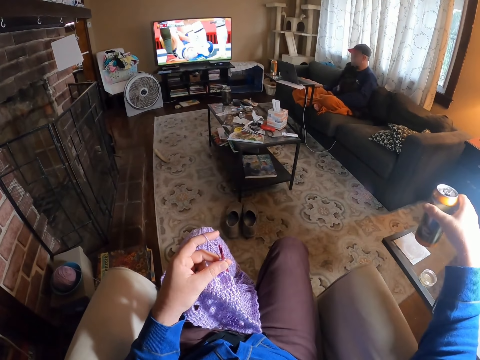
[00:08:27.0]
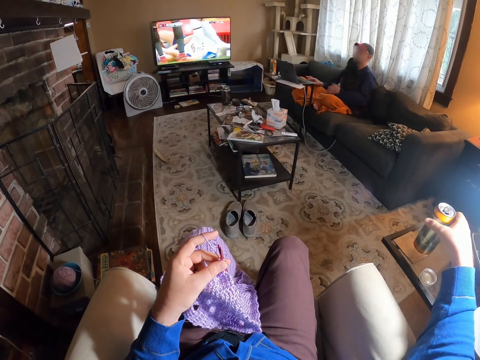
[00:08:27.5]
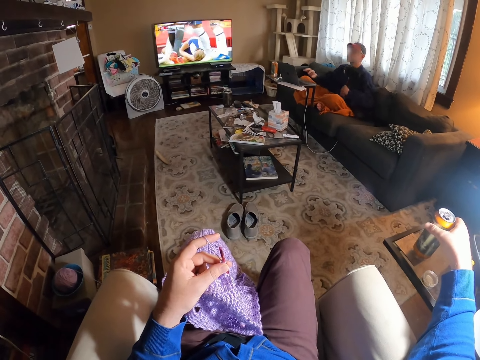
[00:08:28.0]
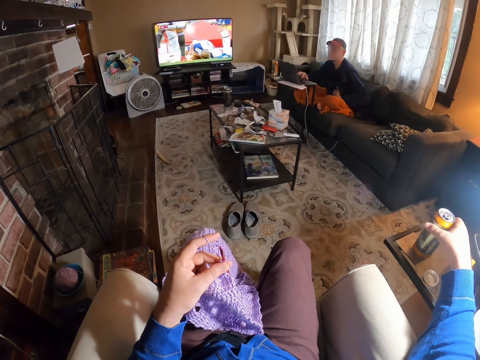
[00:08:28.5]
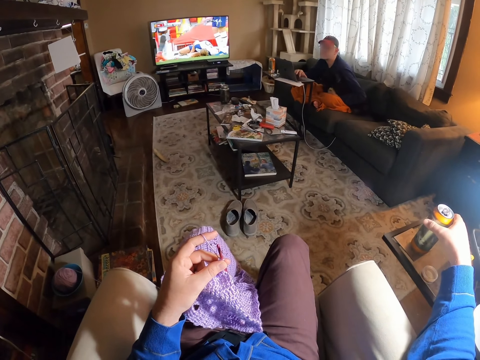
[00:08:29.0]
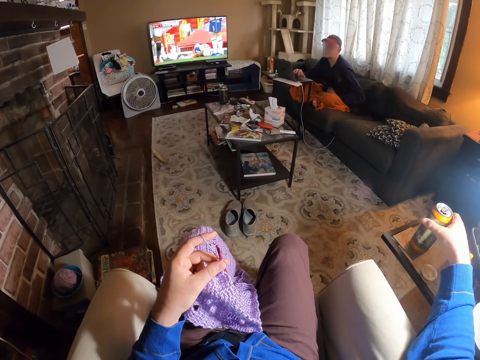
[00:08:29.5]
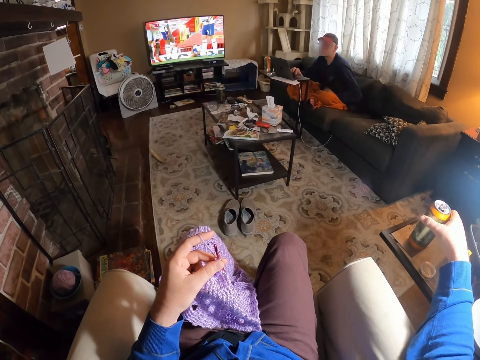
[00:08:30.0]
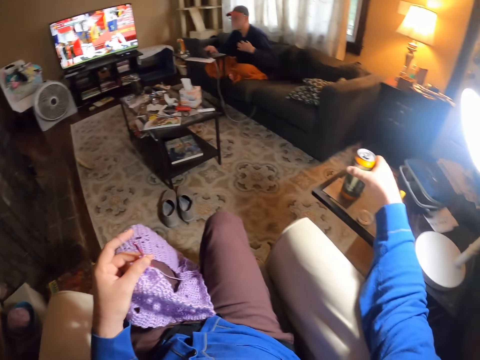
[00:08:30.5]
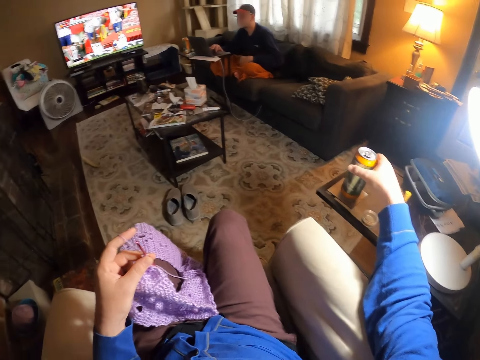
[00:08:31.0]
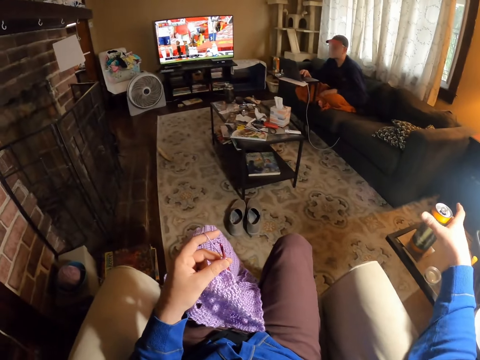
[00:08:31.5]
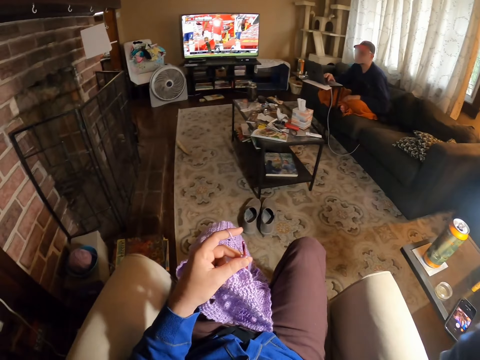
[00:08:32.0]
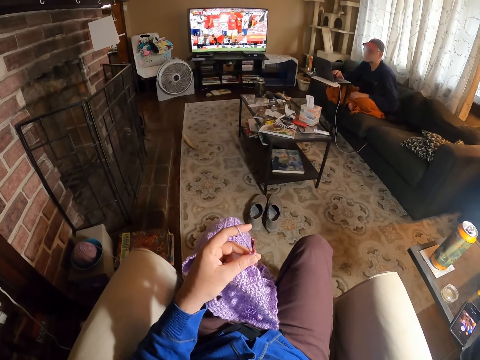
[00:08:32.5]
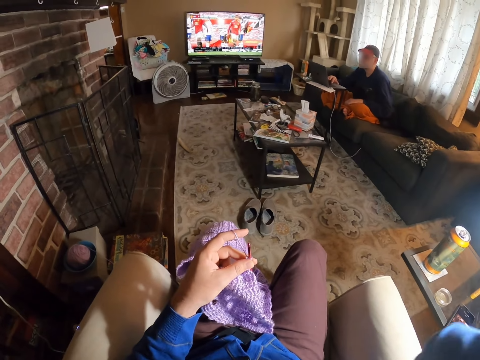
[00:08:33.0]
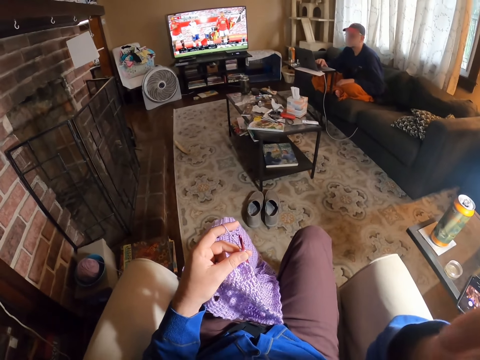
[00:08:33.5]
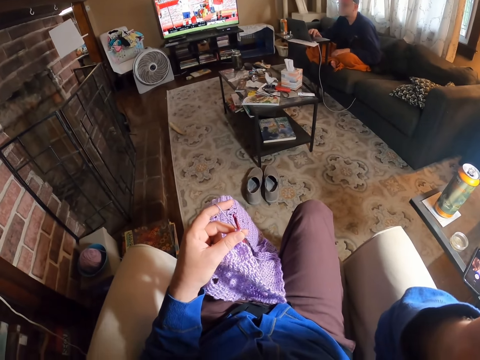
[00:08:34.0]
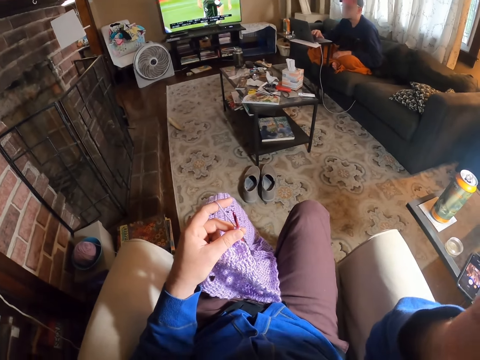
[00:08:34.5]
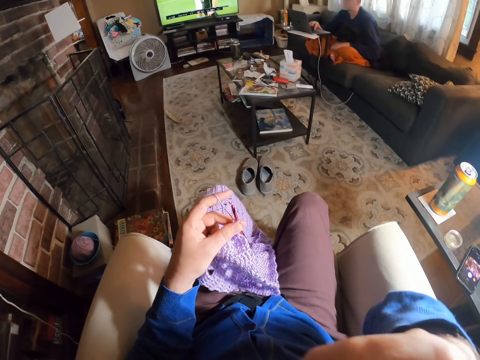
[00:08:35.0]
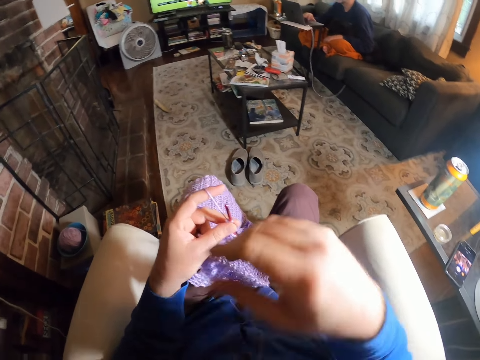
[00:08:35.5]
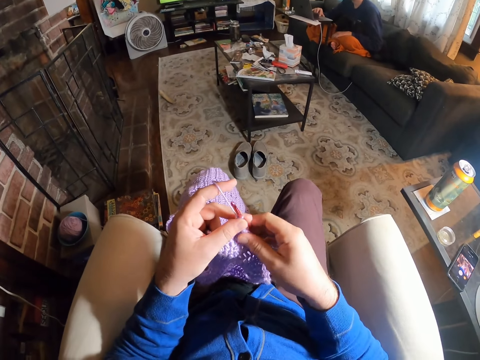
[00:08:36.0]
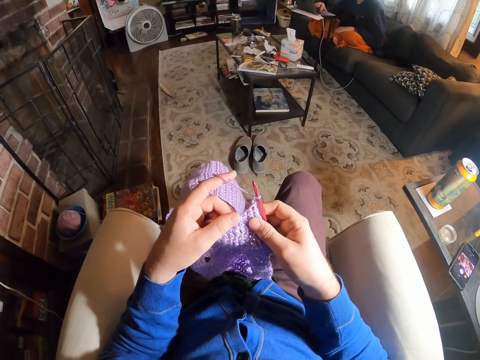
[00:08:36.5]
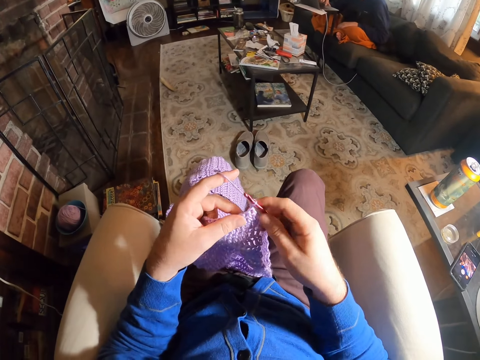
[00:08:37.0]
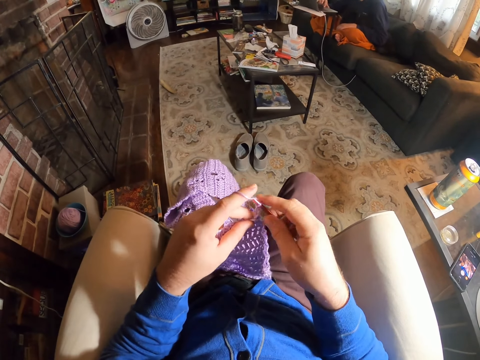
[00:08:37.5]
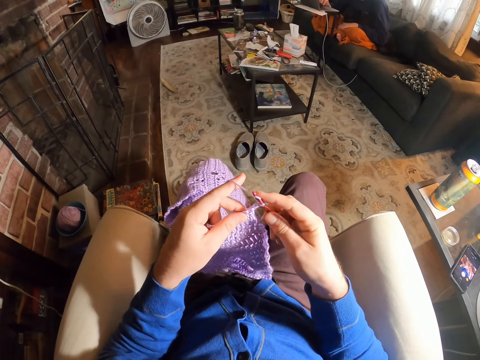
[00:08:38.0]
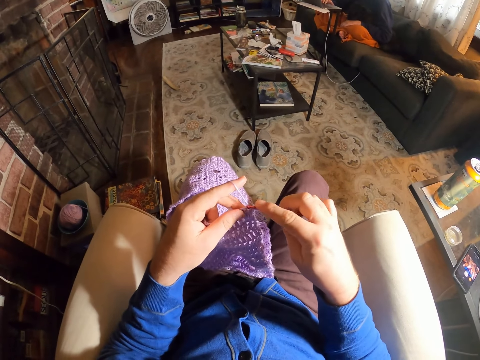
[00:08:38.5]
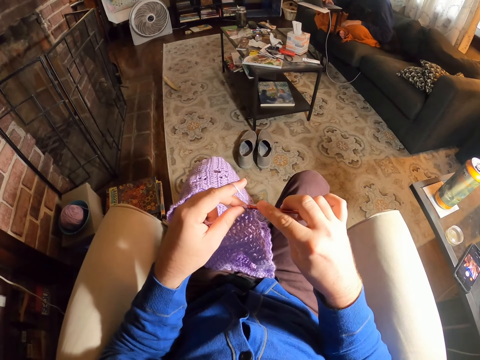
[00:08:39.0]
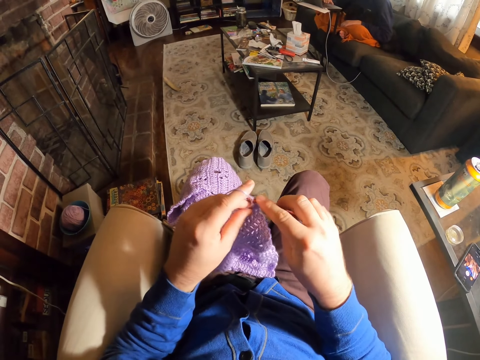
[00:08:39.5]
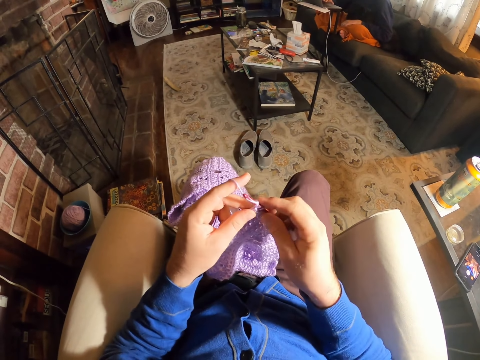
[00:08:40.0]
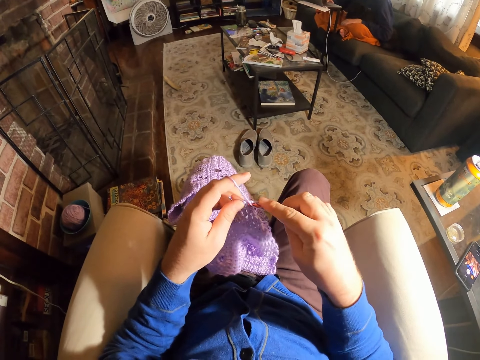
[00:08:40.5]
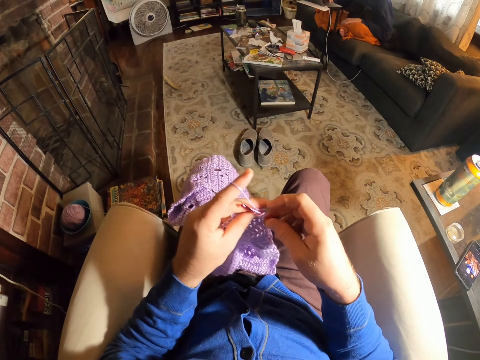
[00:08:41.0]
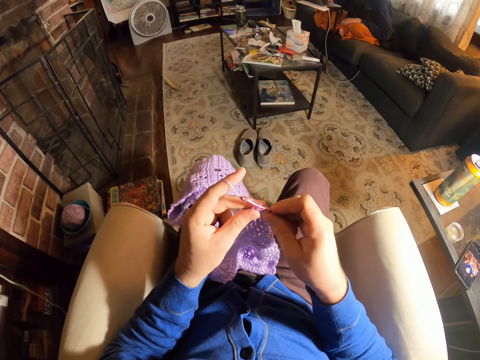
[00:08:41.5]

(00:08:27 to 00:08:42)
The camera wearer puts the can down on the table. They touch something. They knit a cloth.
